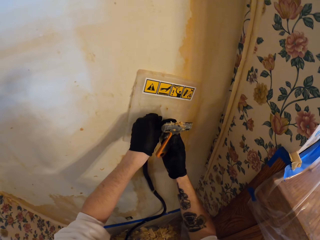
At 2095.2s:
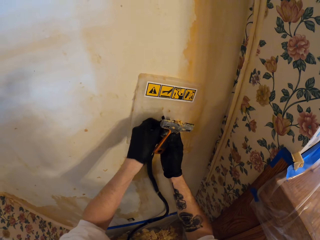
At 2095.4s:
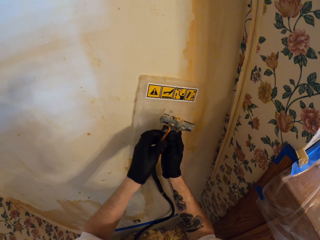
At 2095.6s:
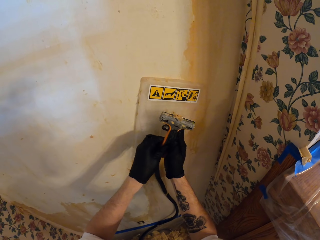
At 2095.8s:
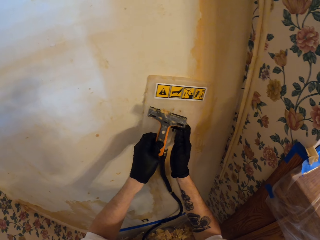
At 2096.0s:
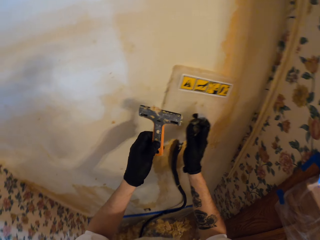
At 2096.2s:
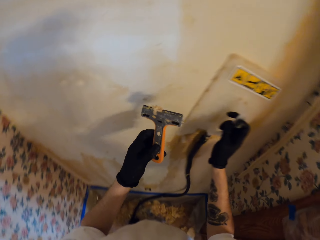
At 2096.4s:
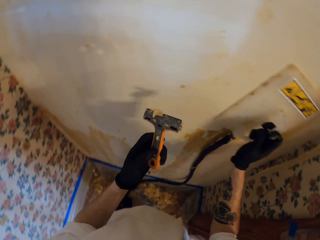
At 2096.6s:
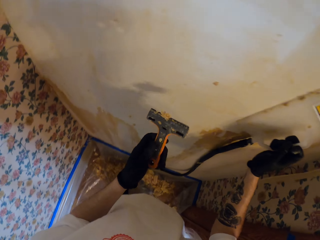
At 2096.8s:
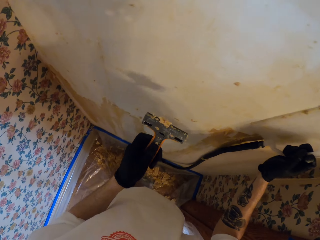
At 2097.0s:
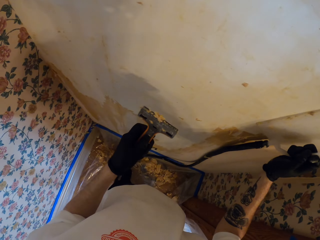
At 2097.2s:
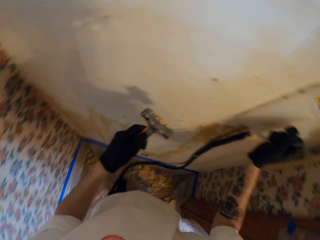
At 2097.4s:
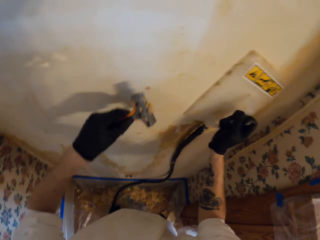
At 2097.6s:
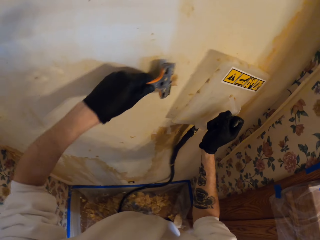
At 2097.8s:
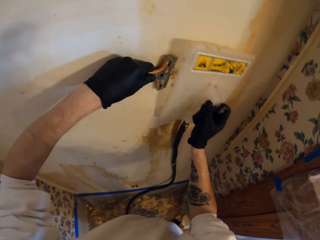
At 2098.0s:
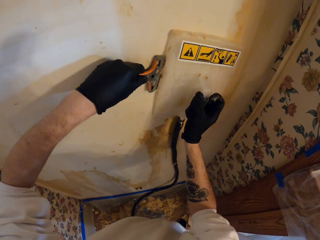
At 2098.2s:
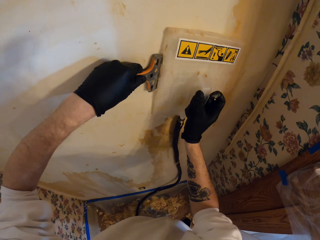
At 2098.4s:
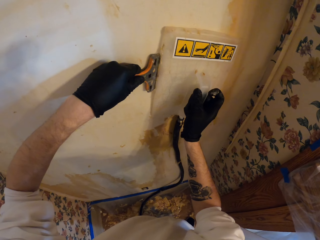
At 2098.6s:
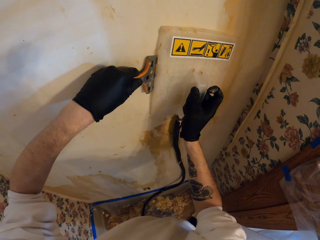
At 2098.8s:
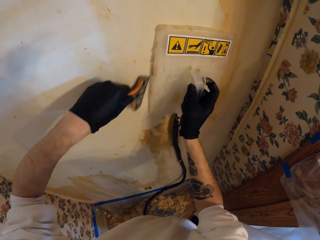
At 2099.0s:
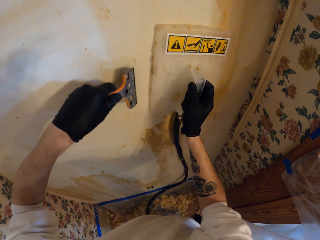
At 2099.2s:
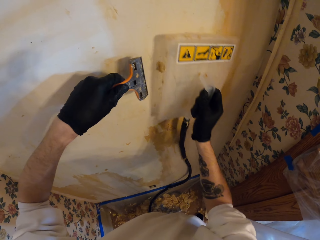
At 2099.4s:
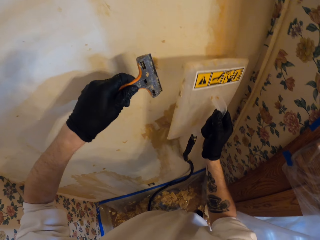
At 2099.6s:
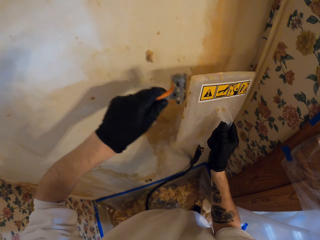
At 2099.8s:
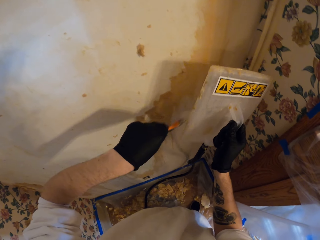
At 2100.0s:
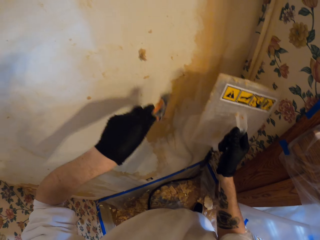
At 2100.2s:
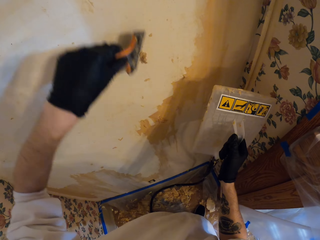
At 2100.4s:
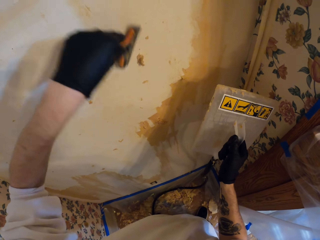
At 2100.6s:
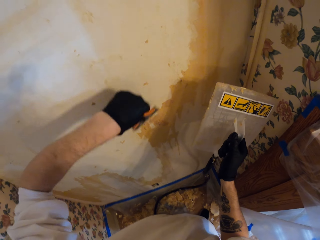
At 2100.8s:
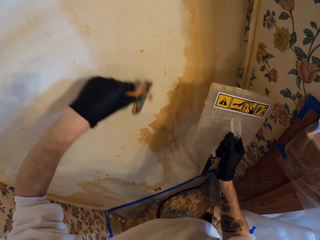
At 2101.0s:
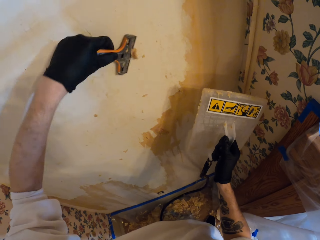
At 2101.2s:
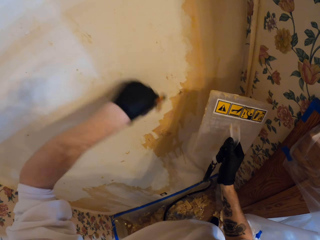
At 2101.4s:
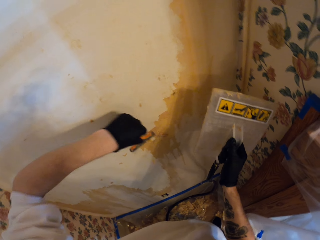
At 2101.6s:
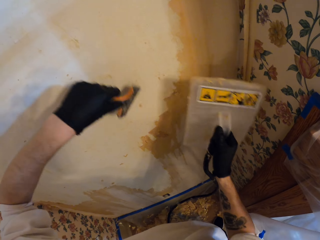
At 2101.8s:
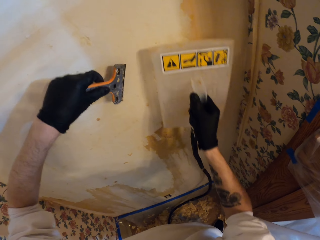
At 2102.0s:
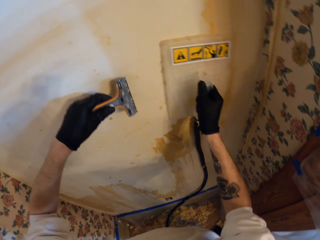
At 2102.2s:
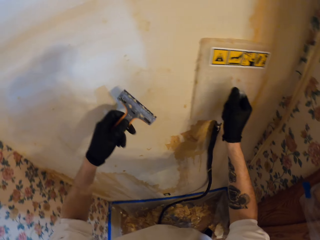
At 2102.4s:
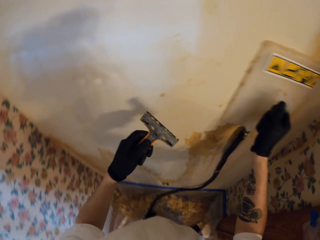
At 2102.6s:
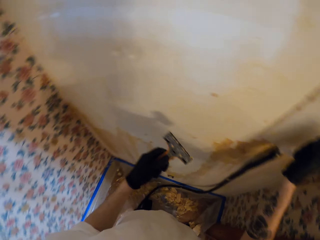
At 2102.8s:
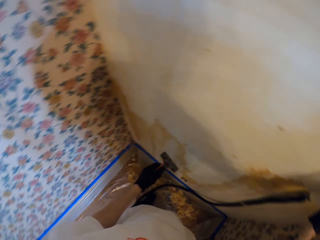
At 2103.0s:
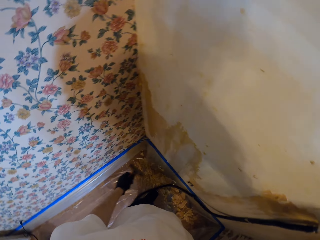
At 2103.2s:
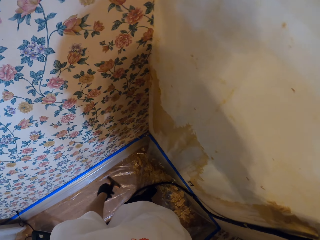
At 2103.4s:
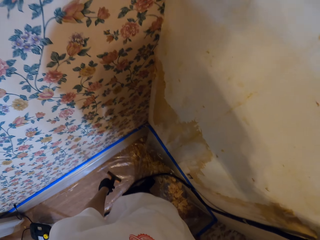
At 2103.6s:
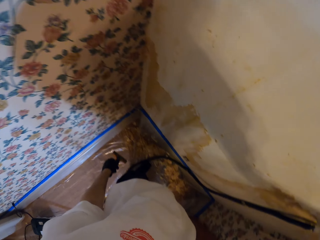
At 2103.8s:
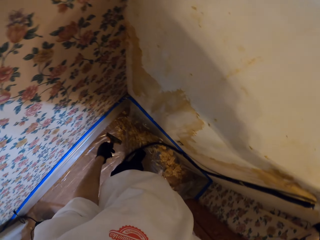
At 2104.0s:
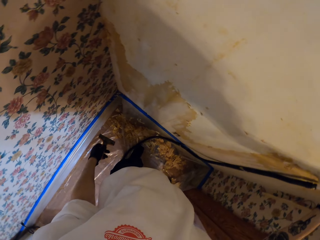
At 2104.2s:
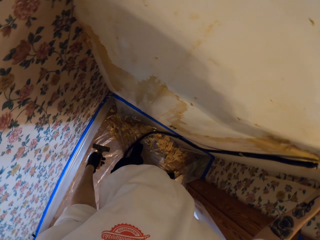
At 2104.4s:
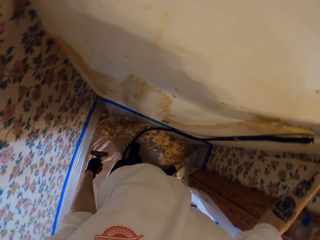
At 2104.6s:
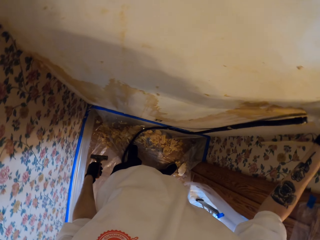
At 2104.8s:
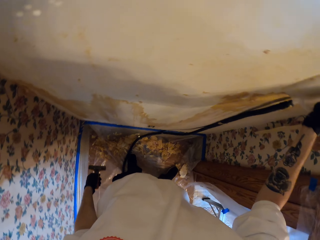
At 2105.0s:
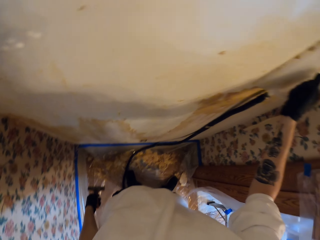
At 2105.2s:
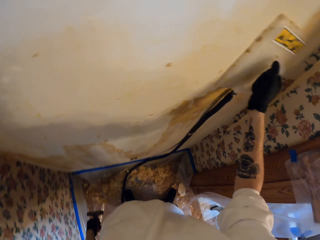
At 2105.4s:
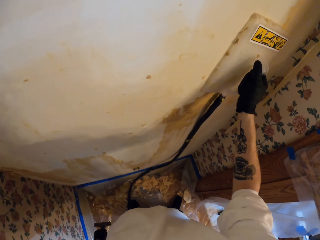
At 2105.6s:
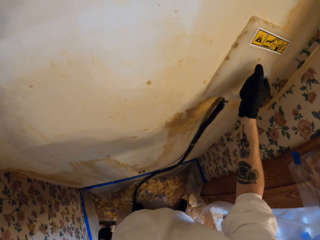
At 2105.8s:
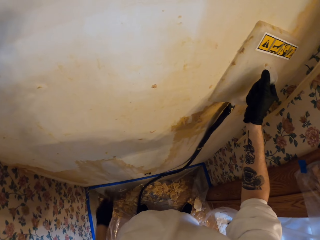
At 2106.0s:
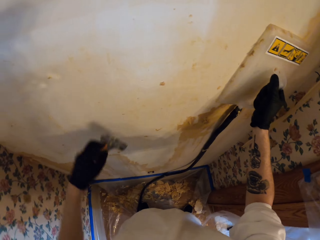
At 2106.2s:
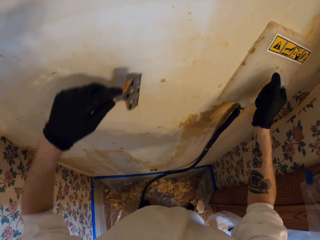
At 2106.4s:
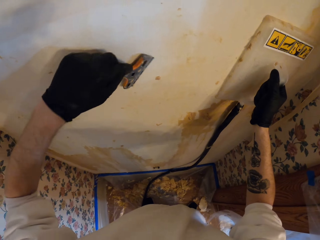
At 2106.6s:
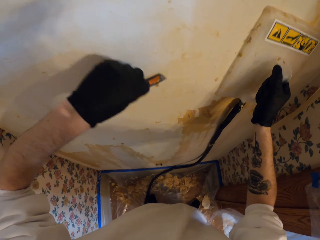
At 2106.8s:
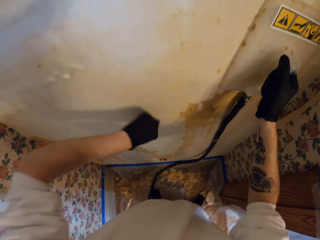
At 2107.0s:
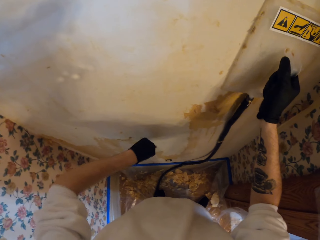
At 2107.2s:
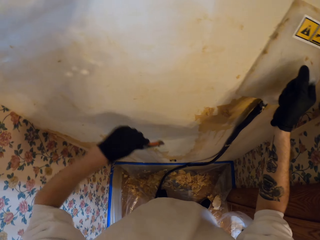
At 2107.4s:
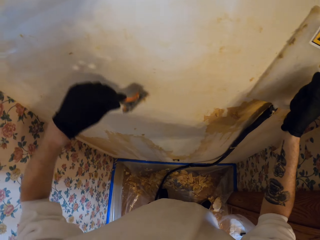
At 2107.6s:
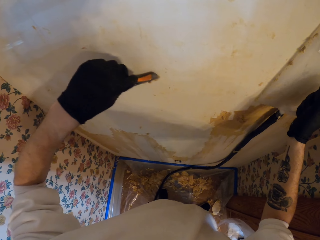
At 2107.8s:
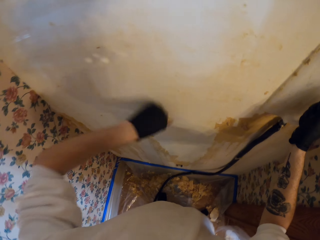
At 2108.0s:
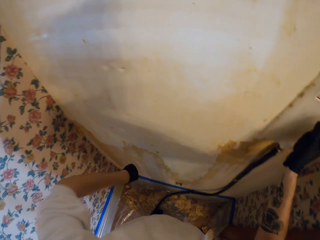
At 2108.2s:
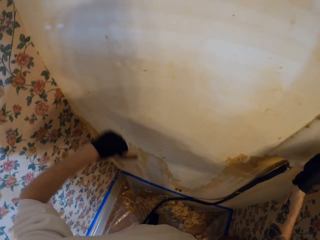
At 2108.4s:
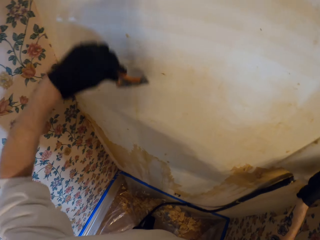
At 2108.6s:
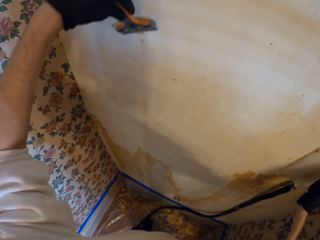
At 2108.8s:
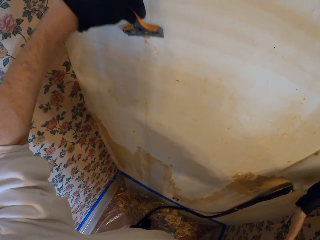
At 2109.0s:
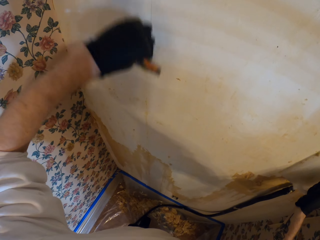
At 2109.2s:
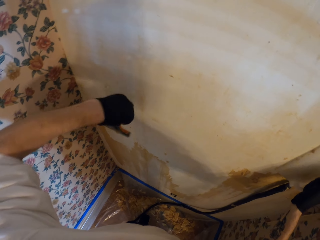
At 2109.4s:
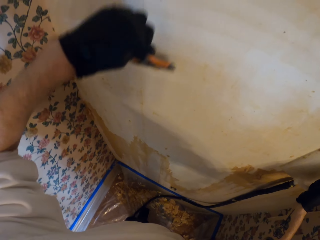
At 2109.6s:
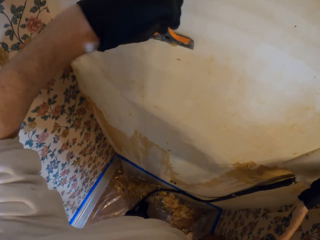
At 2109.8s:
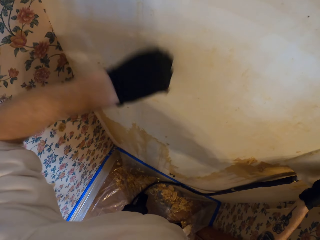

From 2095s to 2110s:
The camera wearer holds the wallpaper steamer with the right hand. They transfer the scraper to the left hand. They pick the scraping tool from the right hand. They hold the scraping tool with the left hand. They strip the wallpaper with the scraper. They remove paint from the scraping tool. They remove the wallpaper steamer from the wall. They remove paint from the scraping tool. They remove paint from the wall. They put the wallpaper steamer on the wall. They turn around. They look up. They remove paint from the wall with the left hand.

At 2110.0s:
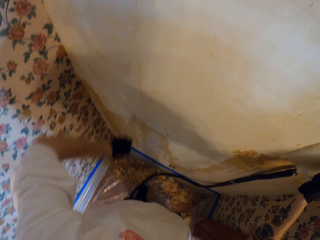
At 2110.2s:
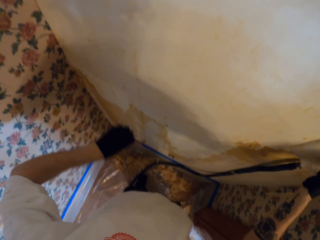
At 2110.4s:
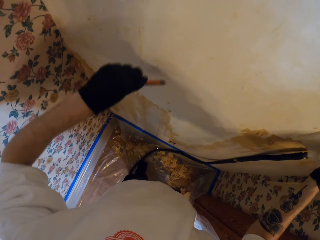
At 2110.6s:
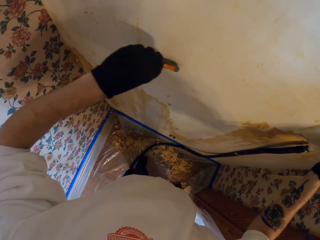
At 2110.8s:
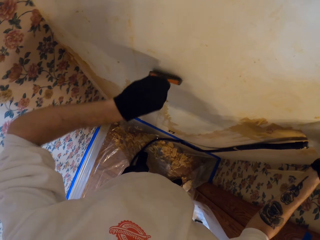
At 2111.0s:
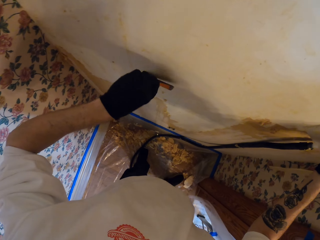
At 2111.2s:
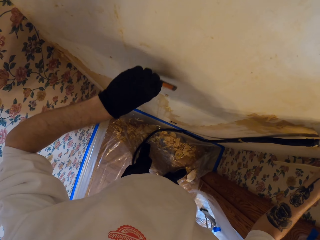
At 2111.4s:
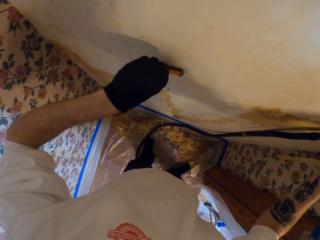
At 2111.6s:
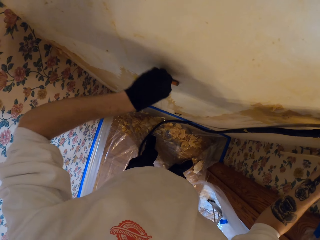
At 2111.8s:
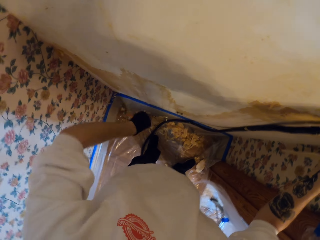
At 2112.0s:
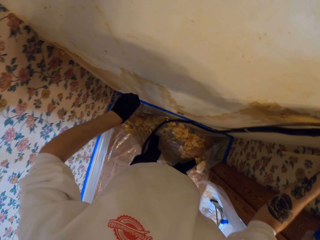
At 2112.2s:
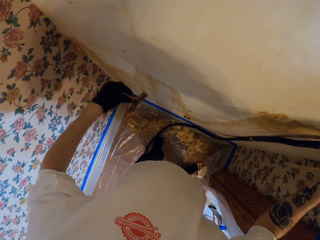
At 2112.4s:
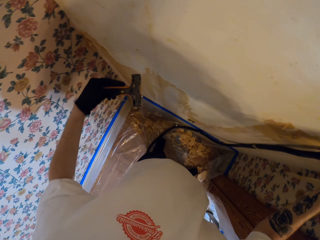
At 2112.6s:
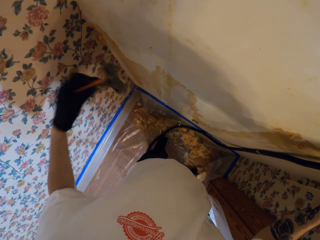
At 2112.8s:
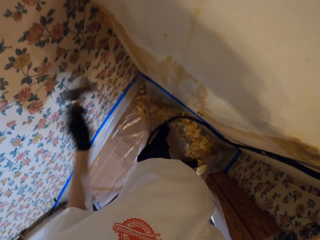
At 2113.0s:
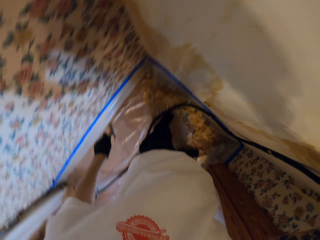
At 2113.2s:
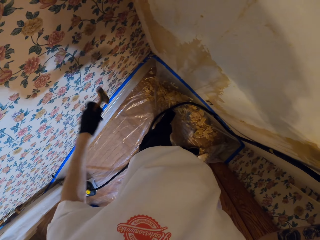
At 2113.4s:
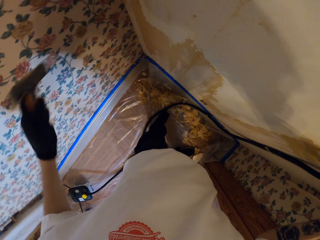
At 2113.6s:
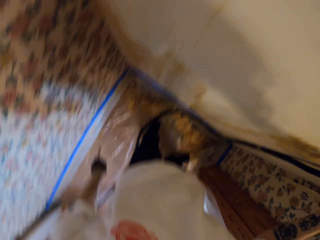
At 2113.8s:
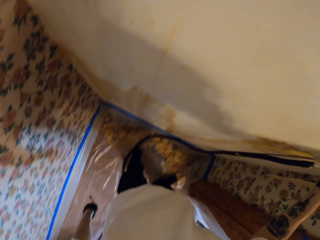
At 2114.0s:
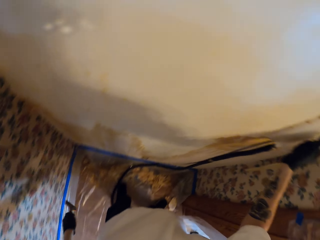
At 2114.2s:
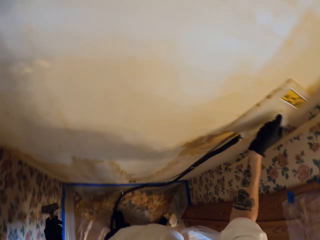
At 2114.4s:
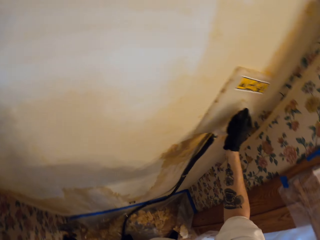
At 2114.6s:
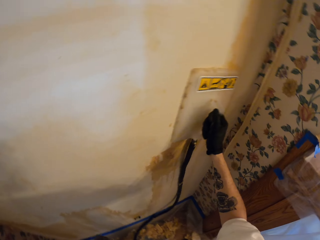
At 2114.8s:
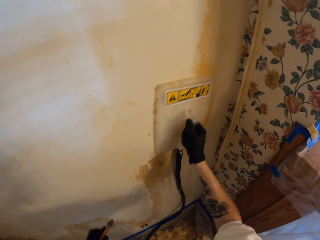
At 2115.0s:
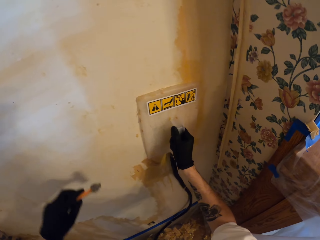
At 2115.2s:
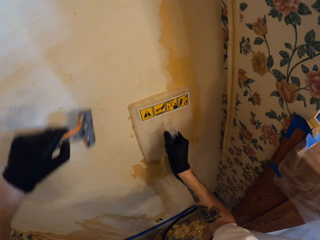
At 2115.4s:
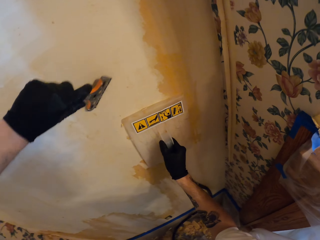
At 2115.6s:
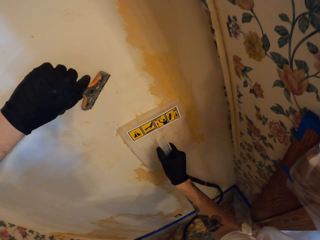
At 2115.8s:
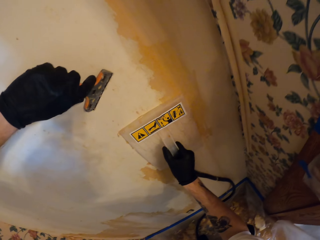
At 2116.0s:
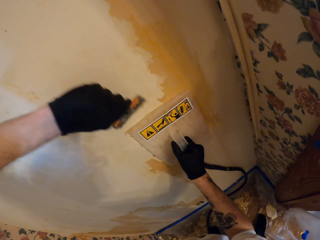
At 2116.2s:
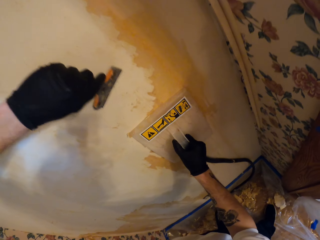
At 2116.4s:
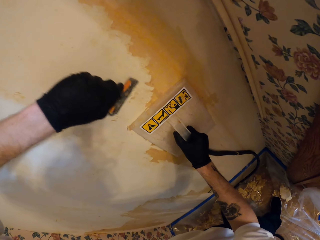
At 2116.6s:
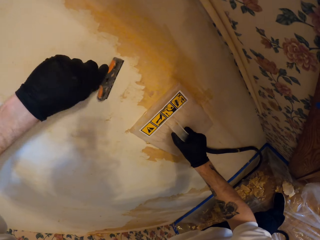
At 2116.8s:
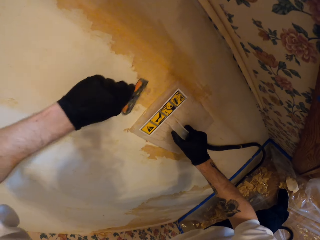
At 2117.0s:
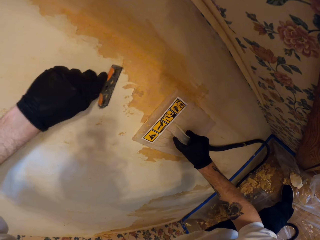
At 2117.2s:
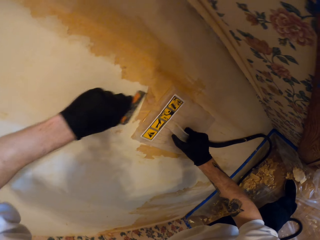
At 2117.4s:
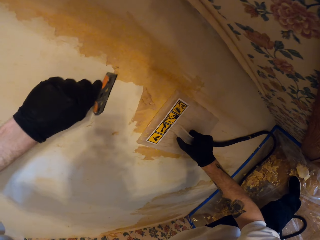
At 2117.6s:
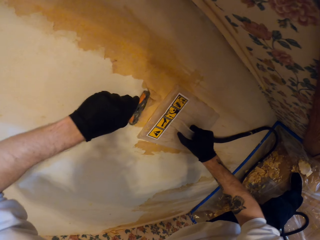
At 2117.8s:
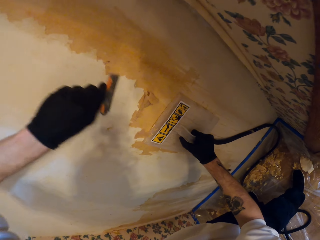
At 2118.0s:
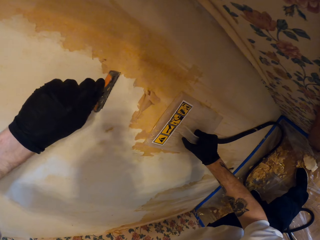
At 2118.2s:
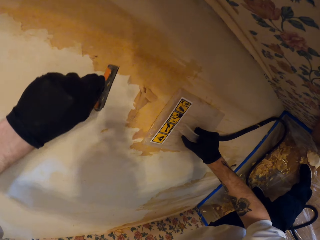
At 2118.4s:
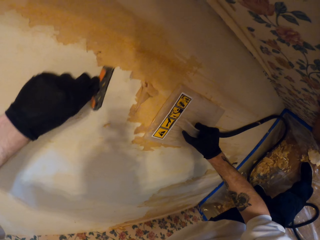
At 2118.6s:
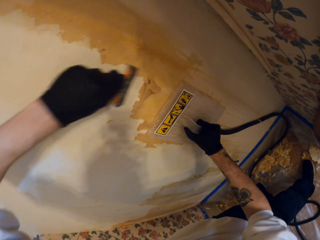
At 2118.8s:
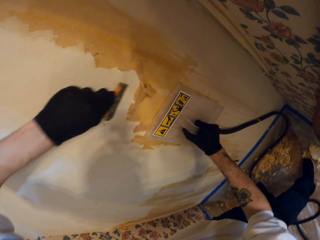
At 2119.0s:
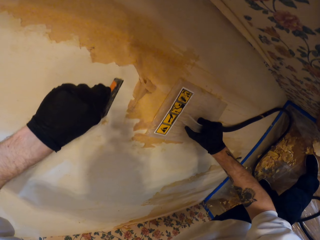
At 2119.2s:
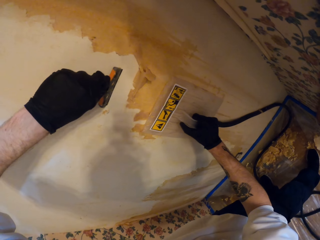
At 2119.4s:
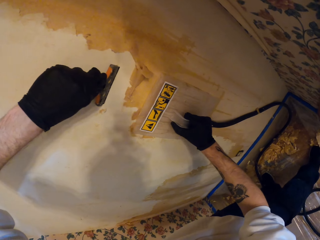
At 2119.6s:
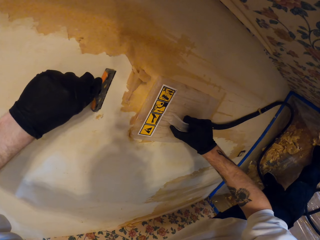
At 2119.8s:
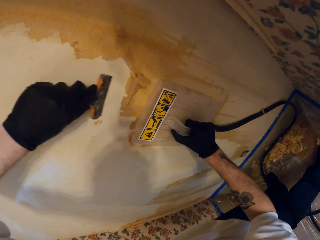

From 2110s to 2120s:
The camera wearer shakes the scraper or scraping tool. They look up. They strip the wallpaper with the scraper. They move the wallpaper steamer on the wall. They remove paint from the wall with the scraping tool.
